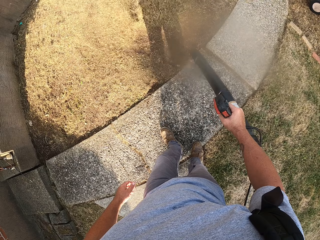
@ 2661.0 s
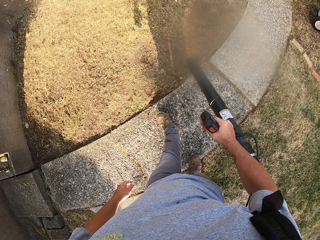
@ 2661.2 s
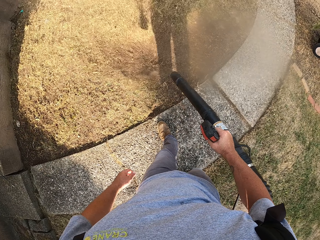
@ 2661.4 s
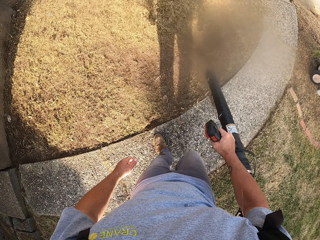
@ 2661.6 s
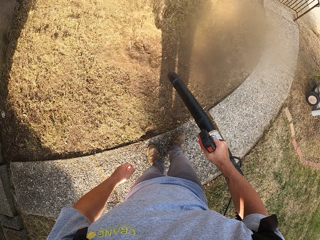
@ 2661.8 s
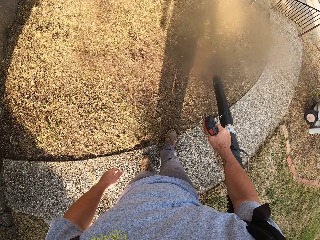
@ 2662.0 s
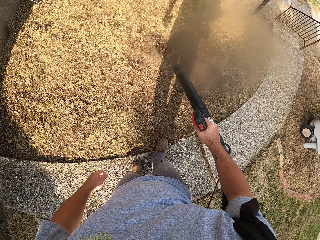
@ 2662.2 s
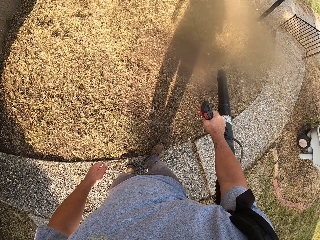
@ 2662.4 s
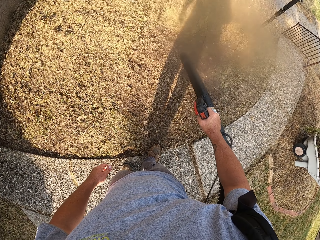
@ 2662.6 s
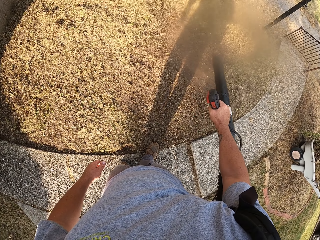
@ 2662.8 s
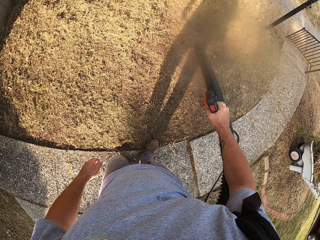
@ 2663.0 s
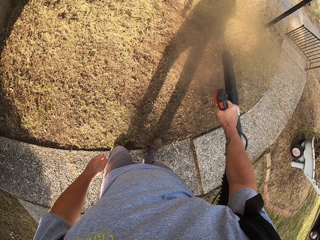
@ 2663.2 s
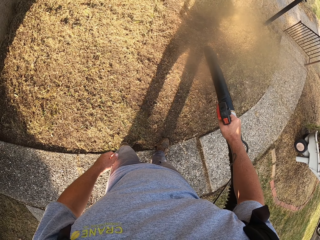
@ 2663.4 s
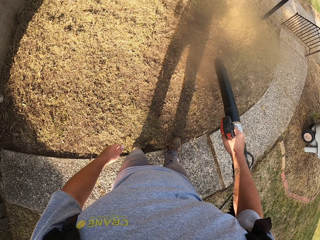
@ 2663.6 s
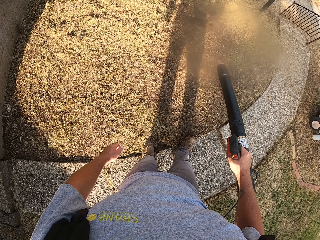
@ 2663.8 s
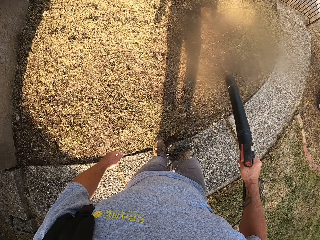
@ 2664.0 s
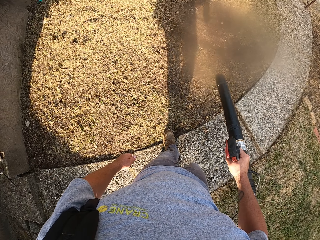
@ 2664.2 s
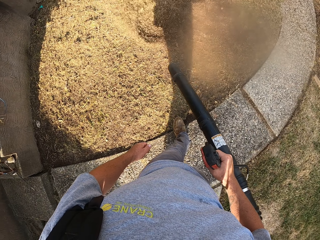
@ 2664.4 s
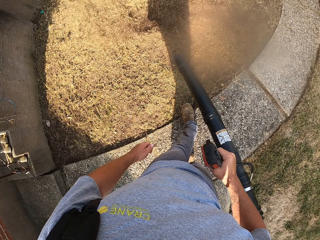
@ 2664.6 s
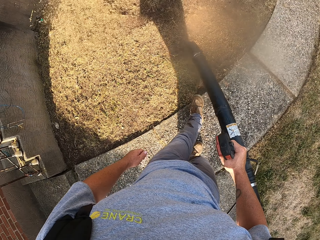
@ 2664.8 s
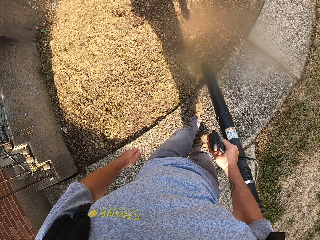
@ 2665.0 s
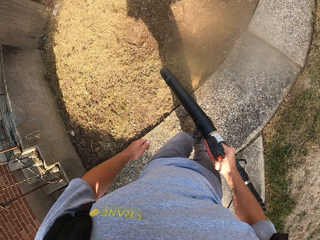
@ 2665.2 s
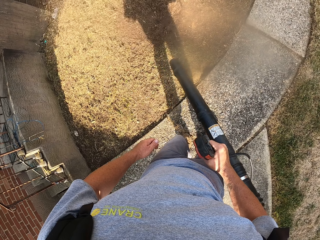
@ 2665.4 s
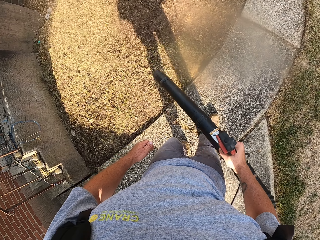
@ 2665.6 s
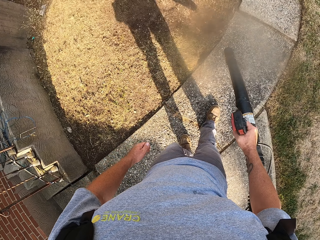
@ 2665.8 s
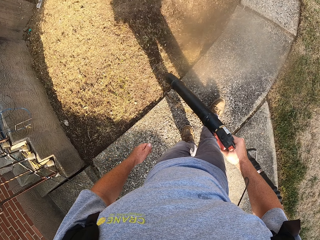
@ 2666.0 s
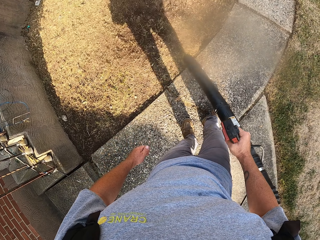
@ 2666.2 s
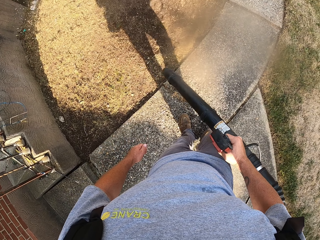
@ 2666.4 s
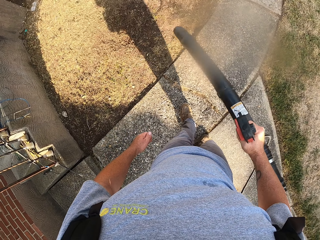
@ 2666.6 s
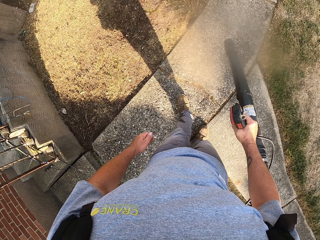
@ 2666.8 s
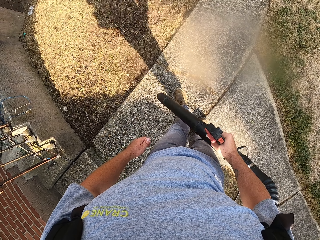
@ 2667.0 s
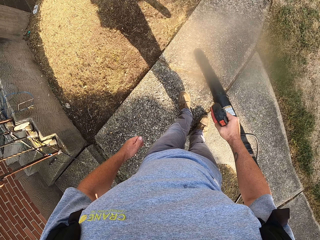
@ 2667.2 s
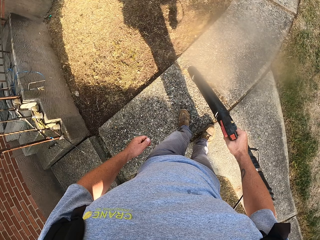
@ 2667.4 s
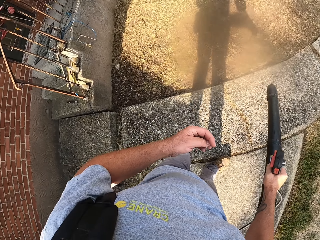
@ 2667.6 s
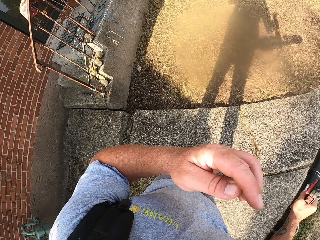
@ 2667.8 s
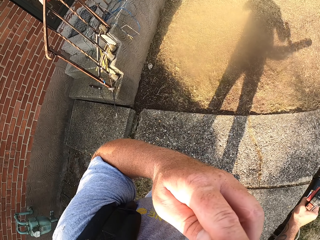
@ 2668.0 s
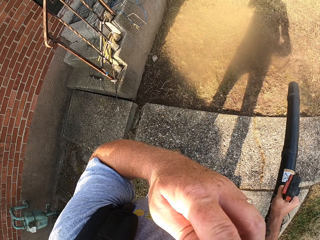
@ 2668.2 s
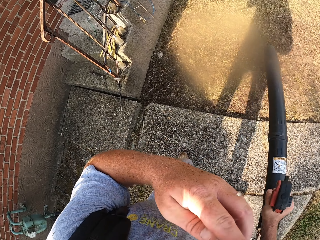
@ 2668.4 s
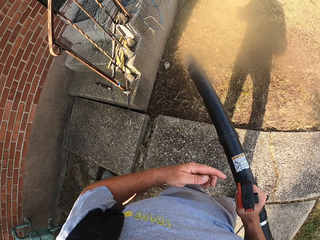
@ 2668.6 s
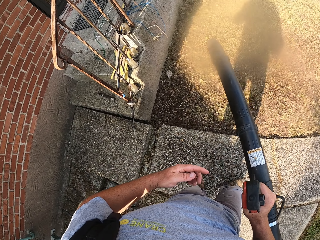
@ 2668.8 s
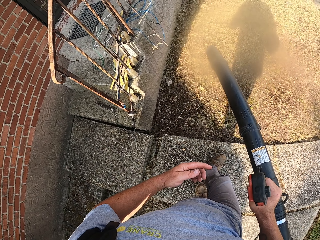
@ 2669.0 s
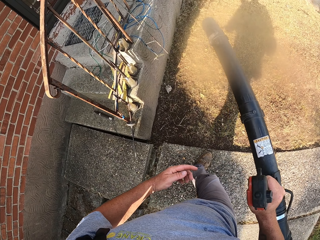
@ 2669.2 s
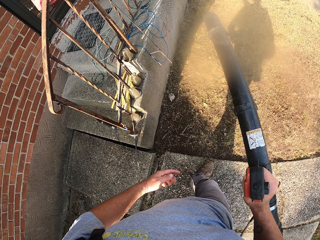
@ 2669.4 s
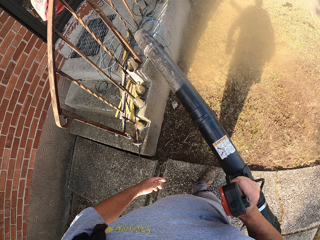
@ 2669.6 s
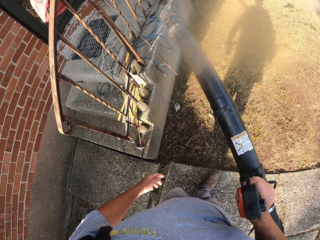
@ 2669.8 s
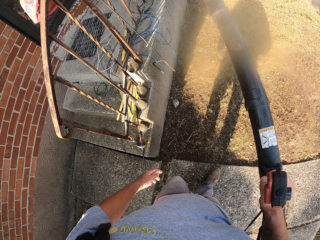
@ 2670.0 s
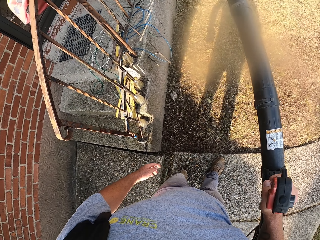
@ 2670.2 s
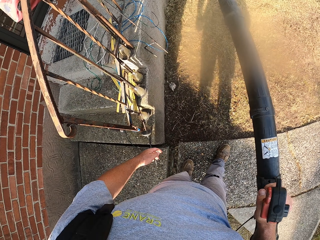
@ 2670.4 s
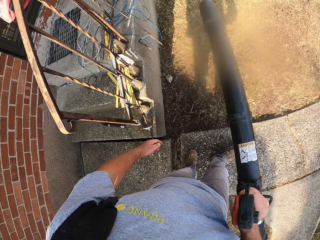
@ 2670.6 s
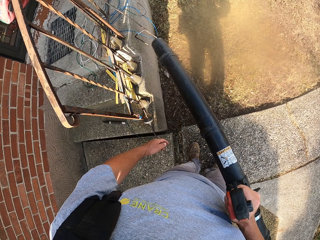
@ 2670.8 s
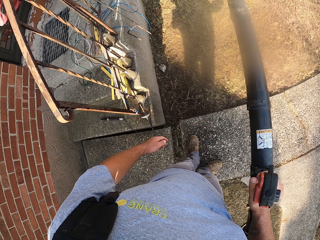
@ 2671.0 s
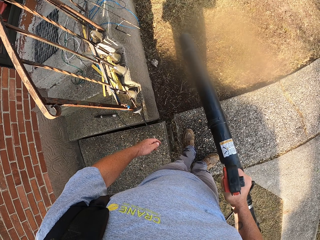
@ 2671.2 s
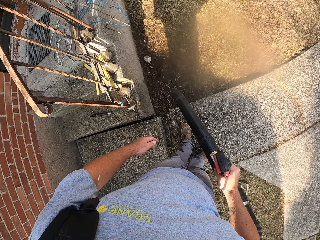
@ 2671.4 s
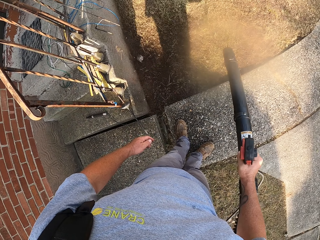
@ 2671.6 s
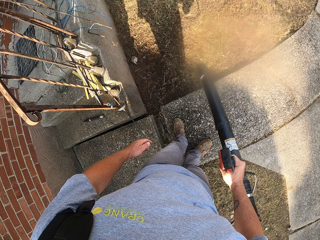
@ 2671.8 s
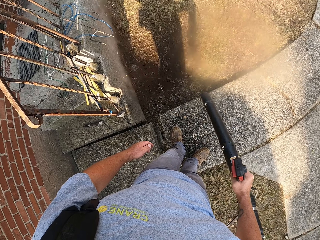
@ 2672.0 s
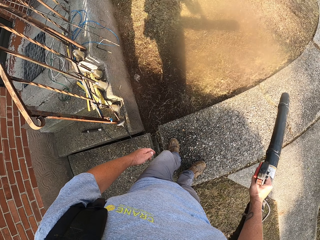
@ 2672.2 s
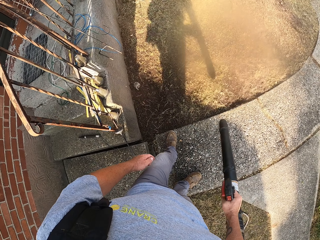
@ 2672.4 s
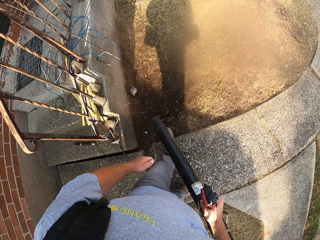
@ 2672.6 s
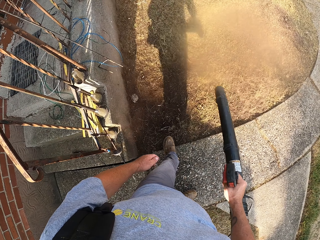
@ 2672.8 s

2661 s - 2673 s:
The camera wearer touches their nose.

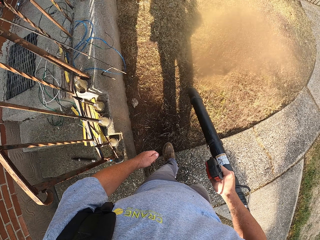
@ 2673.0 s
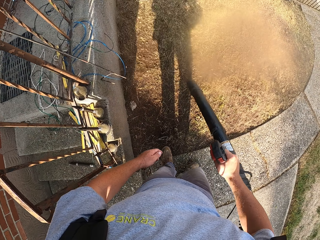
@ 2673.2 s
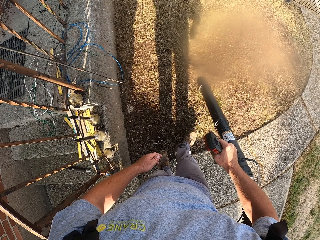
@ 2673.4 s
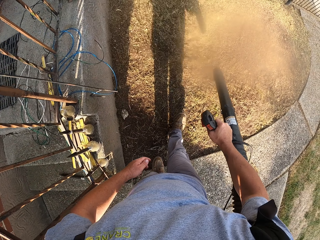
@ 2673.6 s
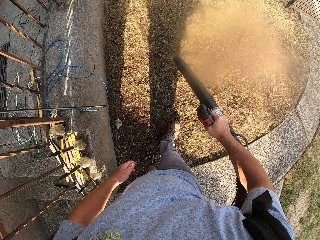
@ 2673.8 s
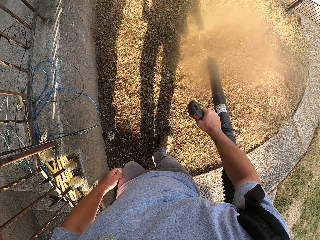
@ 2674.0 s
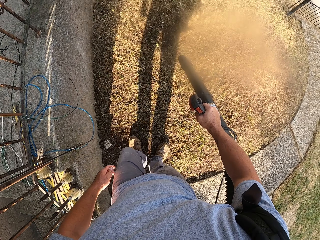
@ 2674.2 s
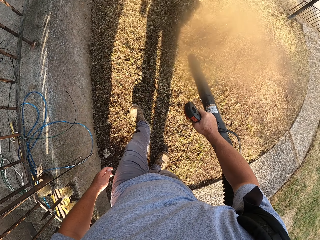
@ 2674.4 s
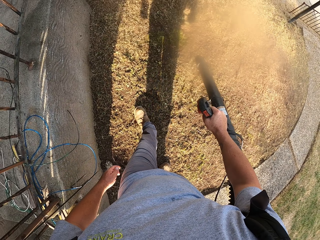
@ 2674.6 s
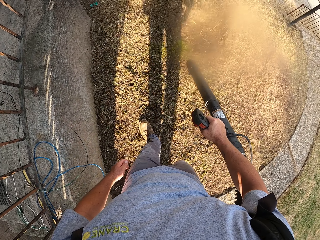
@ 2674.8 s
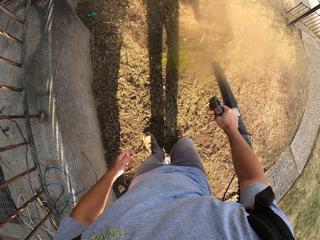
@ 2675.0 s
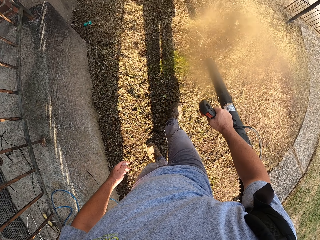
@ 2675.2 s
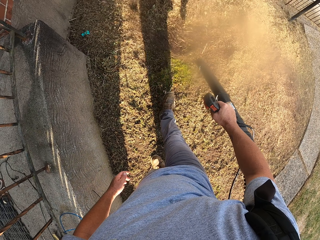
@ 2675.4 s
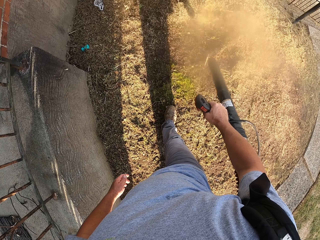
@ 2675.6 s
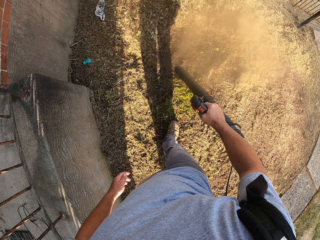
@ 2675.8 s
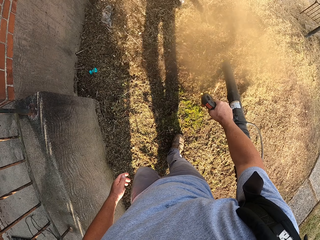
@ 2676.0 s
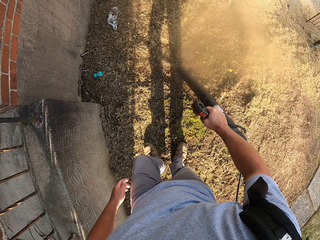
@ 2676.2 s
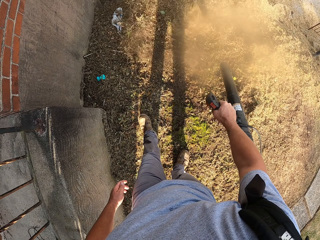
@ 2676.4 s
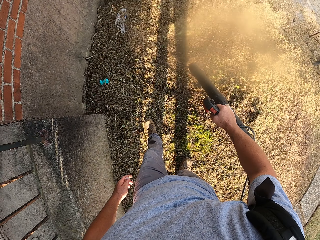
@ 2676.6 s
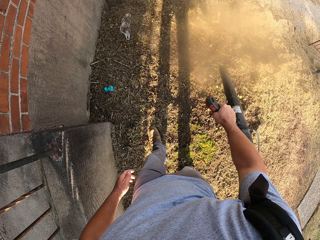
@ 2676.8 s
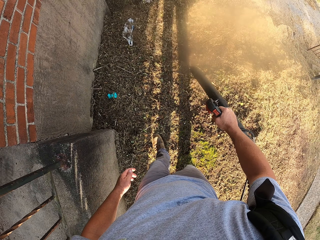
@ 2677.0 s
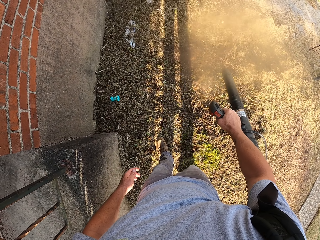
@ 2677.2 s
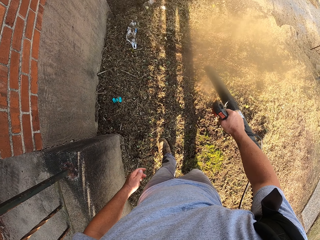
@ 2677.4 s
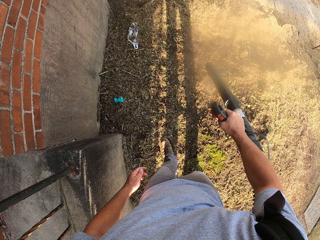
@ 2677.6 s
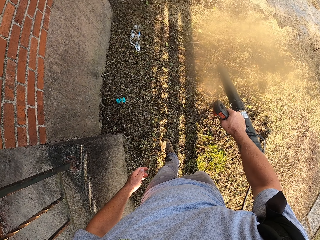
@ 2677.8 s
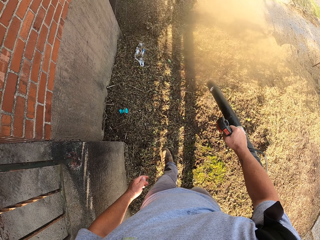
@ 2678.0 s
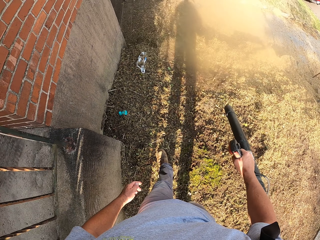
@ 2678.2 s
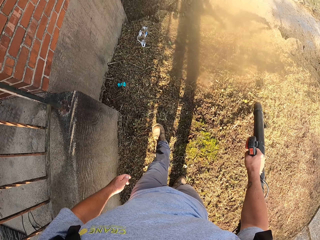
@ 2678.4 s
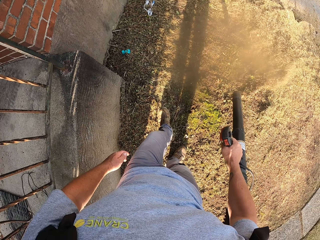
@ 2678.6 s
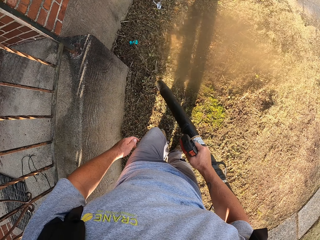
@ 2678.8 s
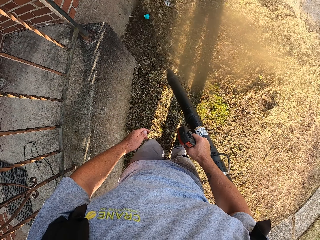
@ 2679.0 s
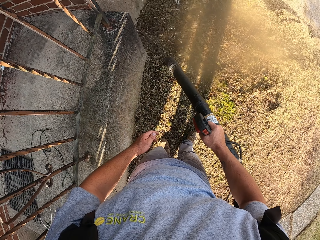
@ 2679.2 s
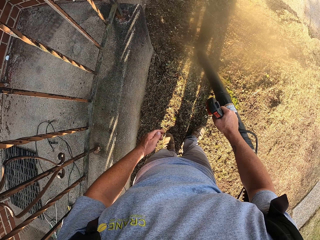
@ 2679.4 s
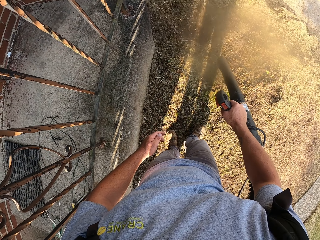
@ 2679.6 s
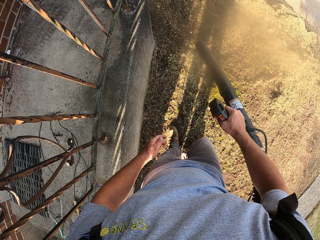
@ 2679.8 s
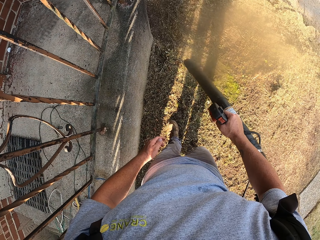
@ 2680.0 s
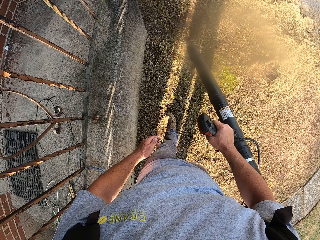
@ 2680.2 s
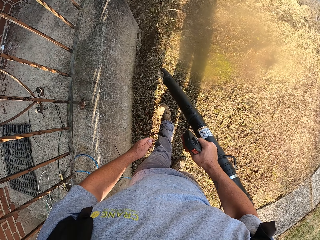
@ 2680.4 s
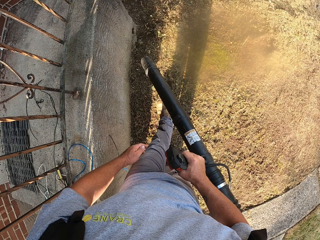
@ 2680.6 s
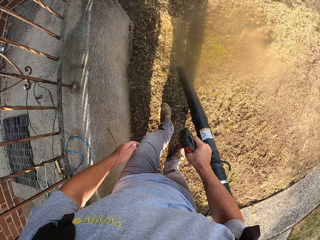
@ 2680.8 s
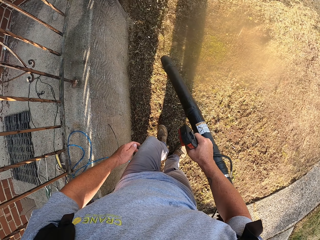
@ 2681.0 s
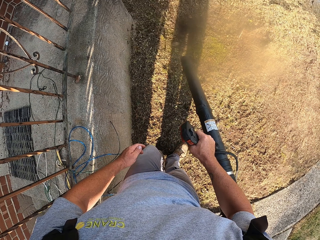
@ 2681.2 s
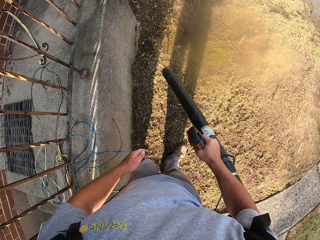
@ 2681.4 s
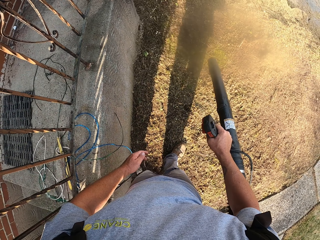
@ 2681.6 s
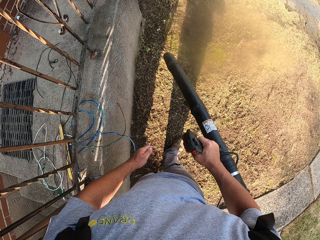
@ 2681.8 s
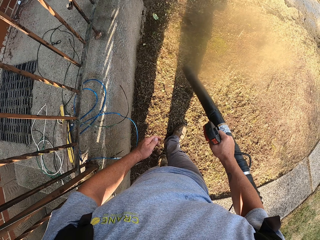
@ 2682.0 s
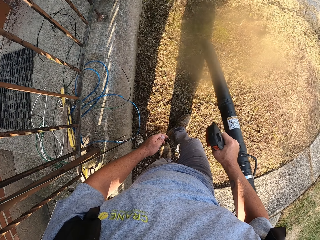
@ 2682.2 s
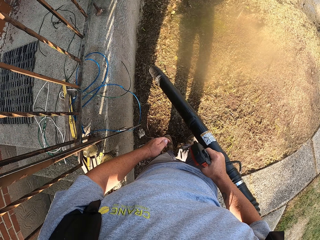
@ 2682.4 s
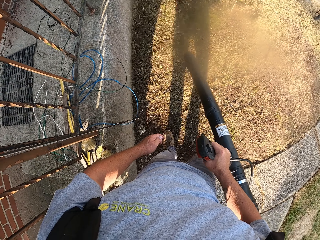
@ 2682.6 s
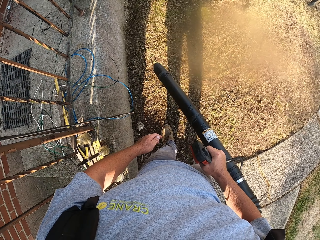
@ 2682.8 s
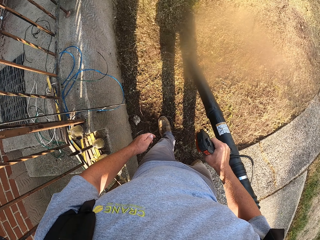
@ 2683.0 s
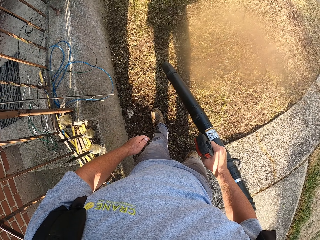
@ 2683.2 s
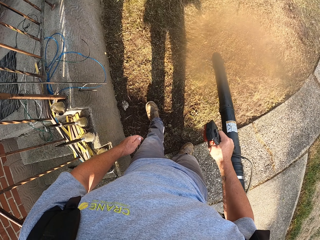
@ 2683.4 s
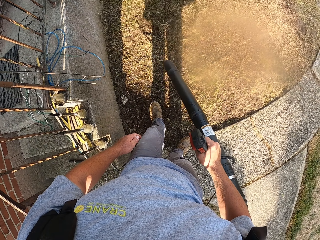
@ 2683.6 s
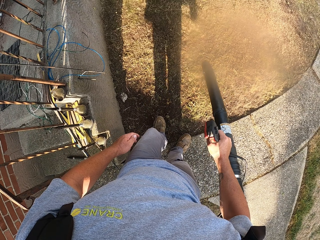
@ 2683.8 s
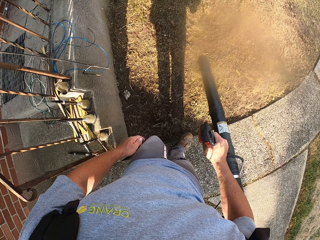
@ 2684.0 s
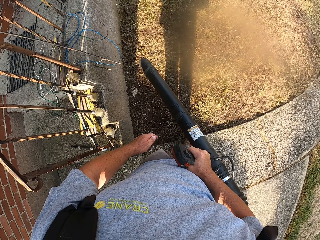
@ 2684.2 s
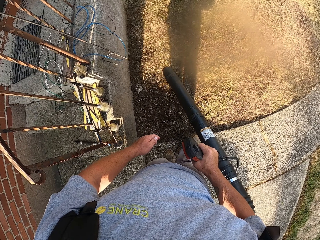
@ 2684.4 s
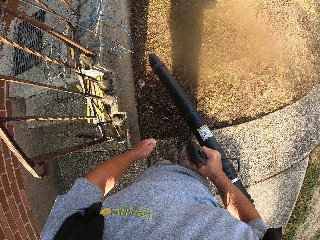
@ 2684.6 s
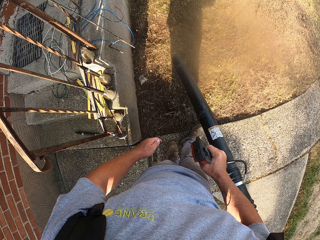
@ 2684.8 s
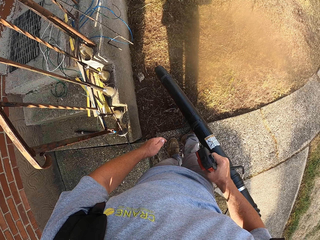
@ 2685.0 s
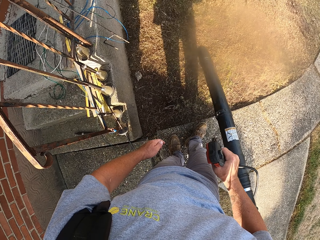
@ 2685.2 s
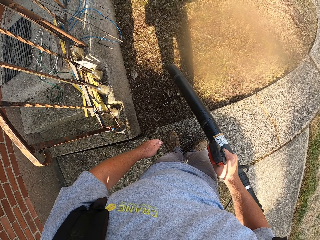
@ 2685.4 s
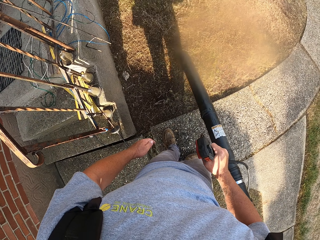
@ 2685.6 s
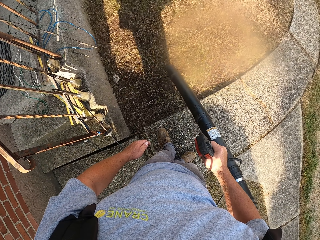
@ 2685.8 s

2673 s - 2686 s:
The camera wearer touches the stone edge.
